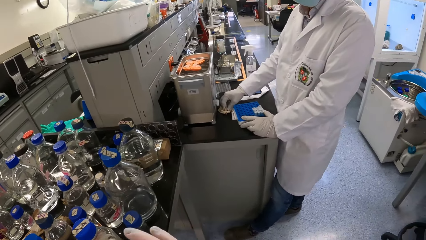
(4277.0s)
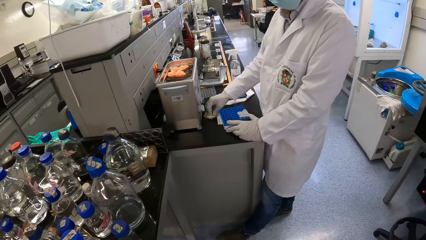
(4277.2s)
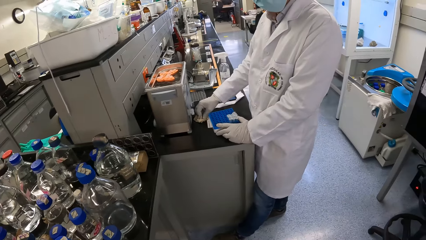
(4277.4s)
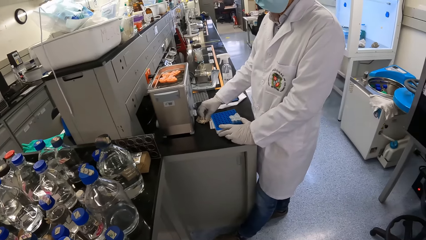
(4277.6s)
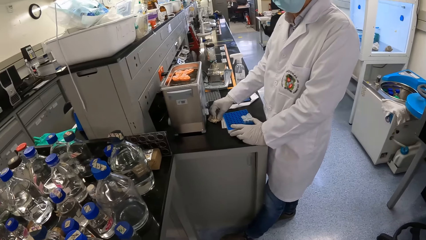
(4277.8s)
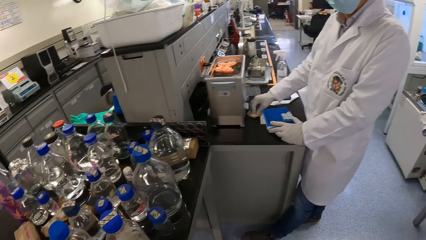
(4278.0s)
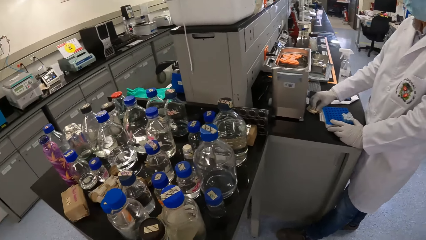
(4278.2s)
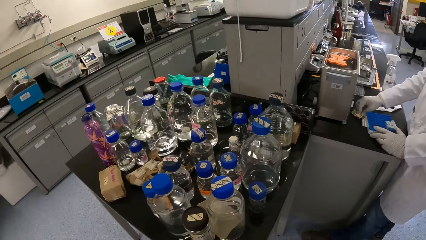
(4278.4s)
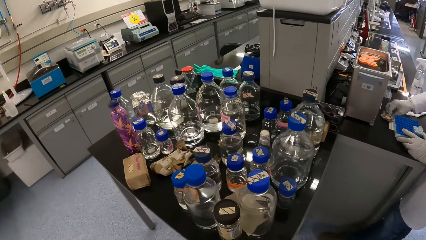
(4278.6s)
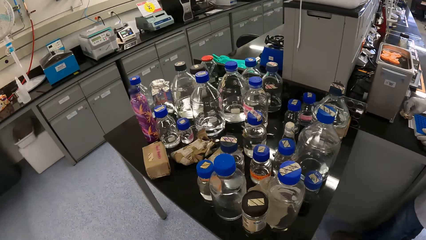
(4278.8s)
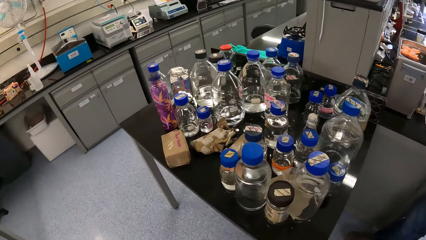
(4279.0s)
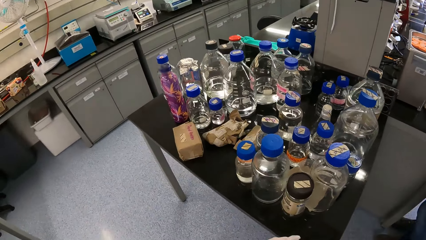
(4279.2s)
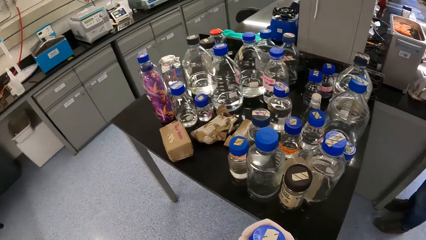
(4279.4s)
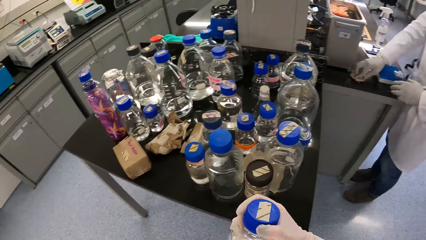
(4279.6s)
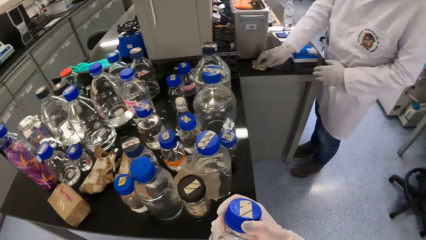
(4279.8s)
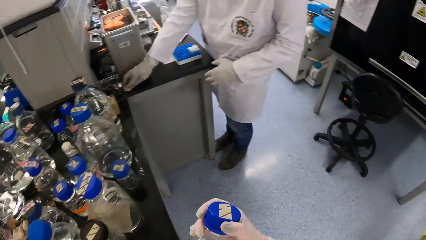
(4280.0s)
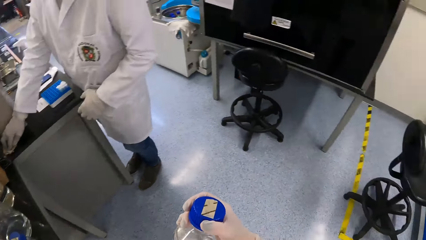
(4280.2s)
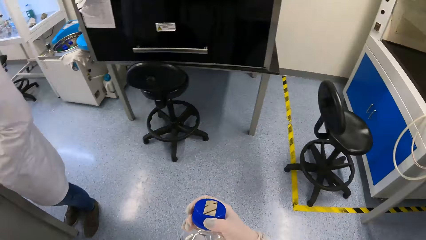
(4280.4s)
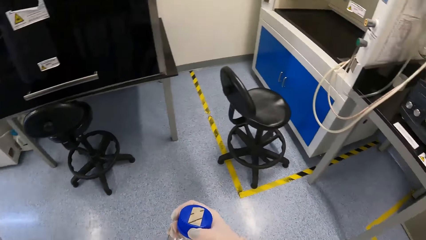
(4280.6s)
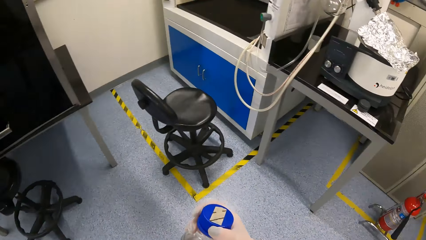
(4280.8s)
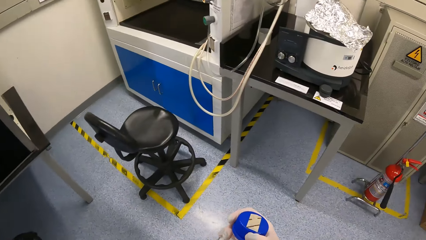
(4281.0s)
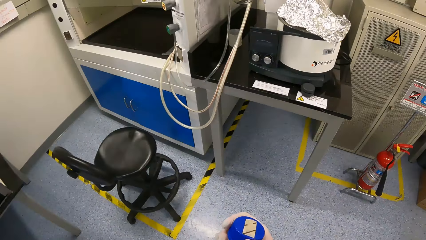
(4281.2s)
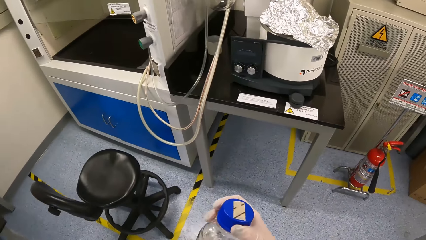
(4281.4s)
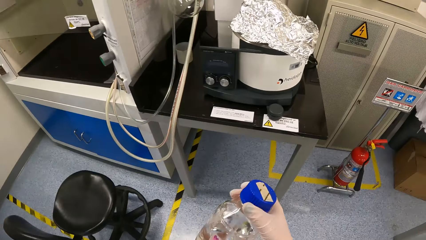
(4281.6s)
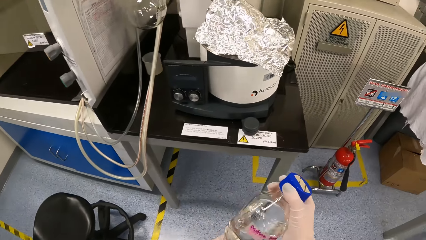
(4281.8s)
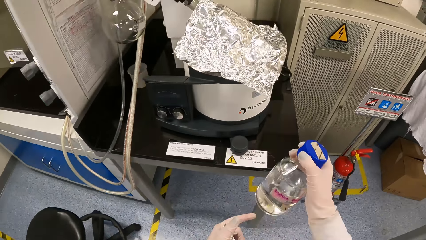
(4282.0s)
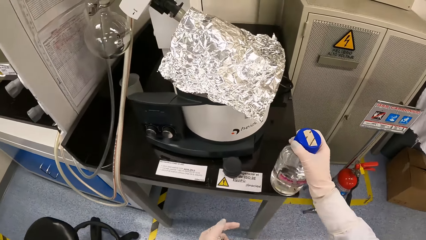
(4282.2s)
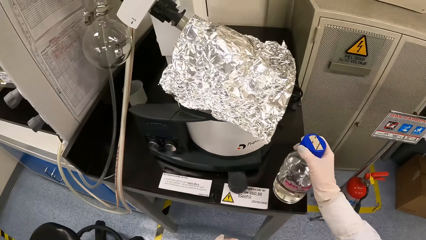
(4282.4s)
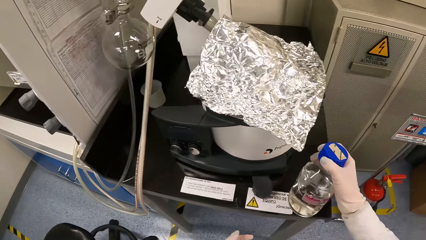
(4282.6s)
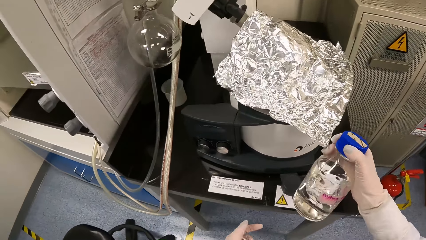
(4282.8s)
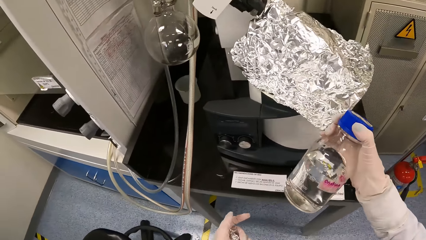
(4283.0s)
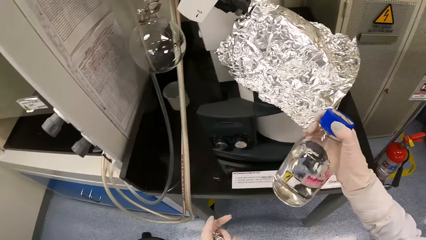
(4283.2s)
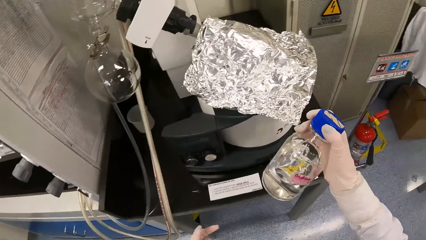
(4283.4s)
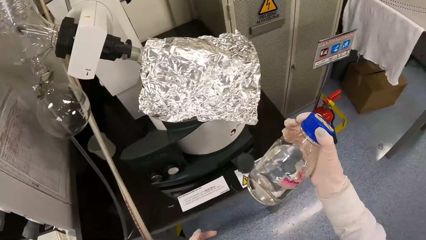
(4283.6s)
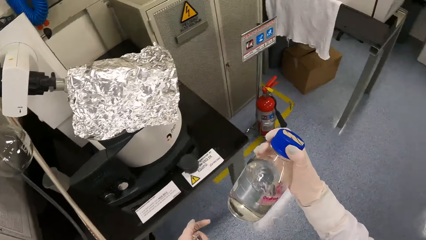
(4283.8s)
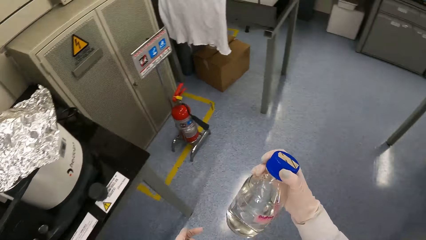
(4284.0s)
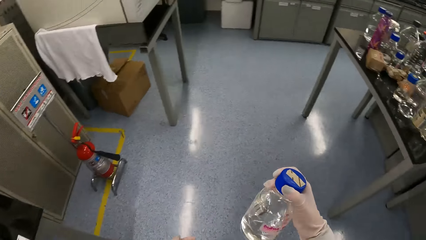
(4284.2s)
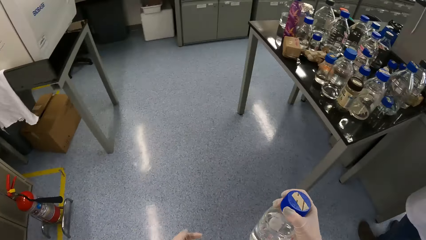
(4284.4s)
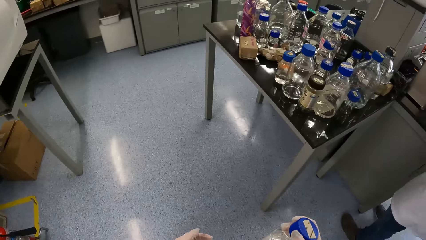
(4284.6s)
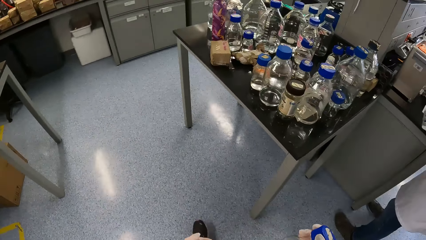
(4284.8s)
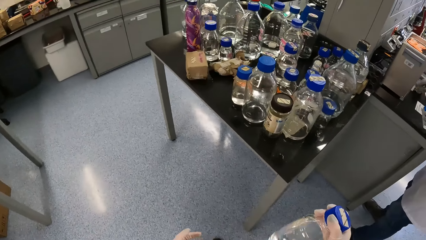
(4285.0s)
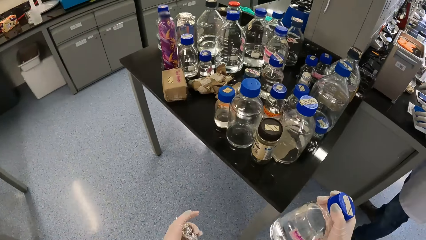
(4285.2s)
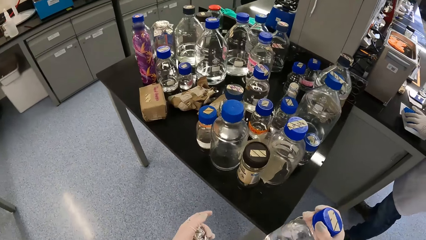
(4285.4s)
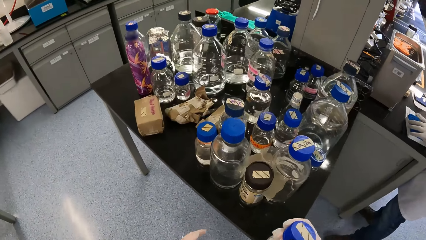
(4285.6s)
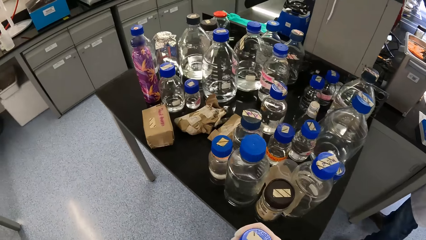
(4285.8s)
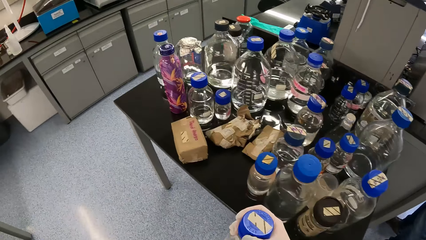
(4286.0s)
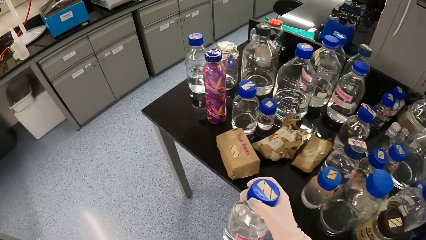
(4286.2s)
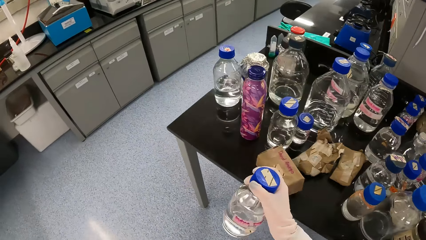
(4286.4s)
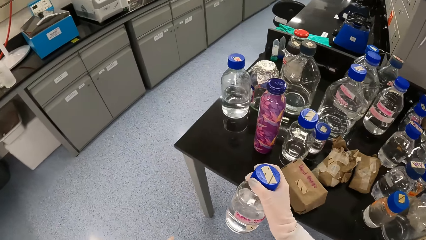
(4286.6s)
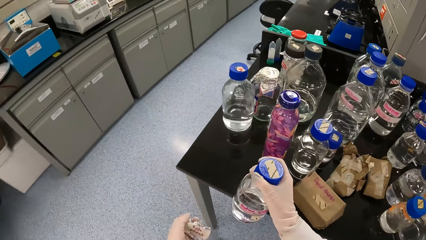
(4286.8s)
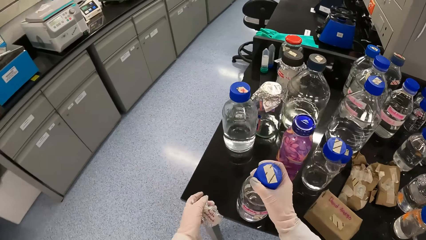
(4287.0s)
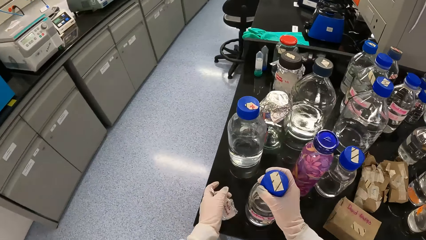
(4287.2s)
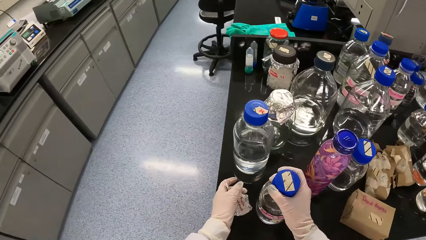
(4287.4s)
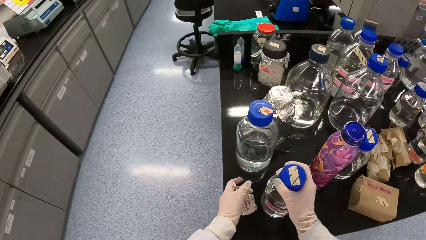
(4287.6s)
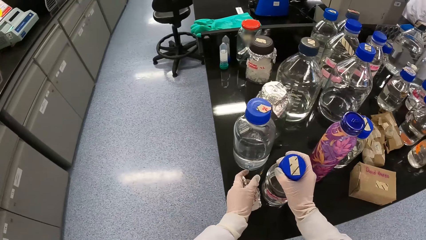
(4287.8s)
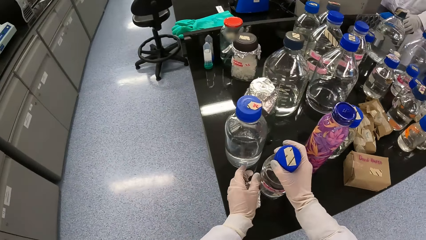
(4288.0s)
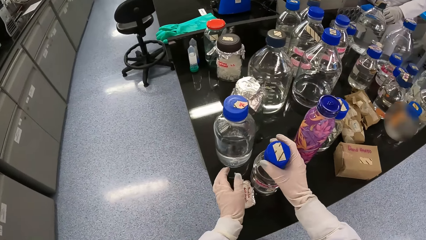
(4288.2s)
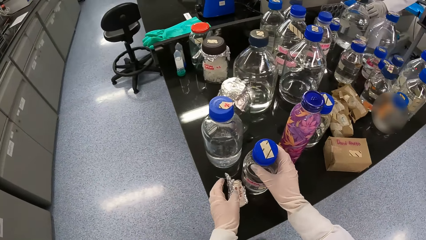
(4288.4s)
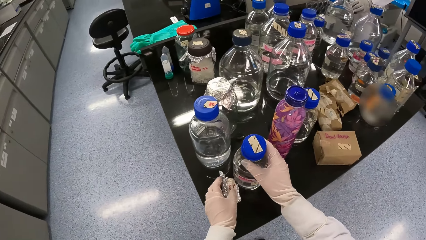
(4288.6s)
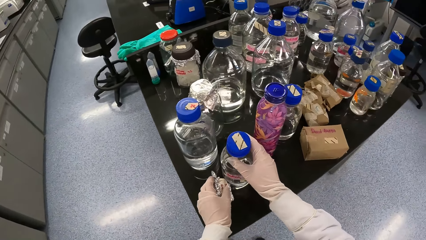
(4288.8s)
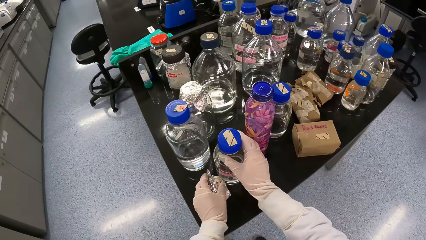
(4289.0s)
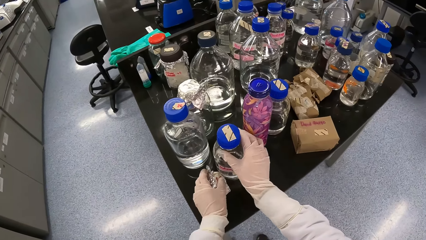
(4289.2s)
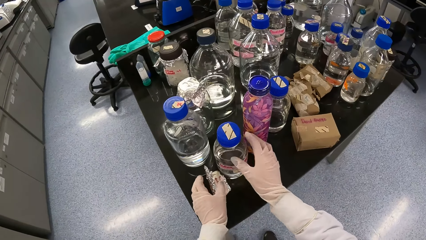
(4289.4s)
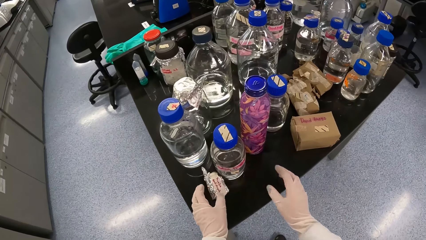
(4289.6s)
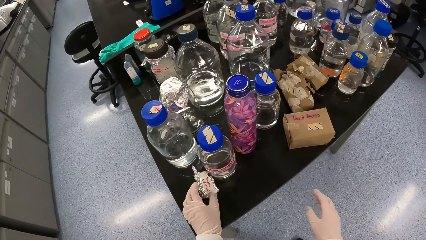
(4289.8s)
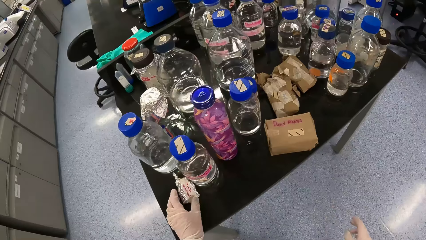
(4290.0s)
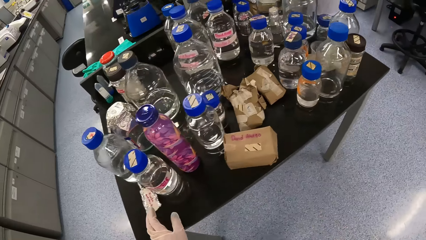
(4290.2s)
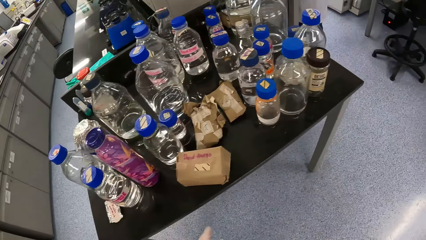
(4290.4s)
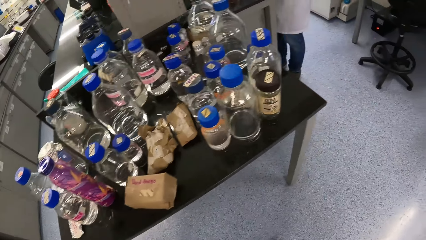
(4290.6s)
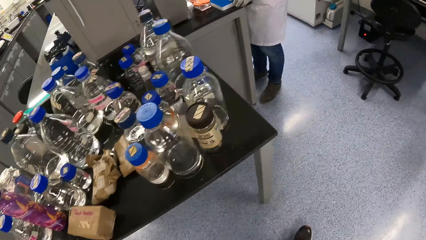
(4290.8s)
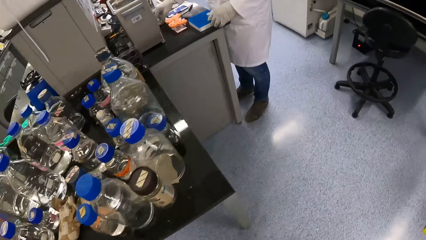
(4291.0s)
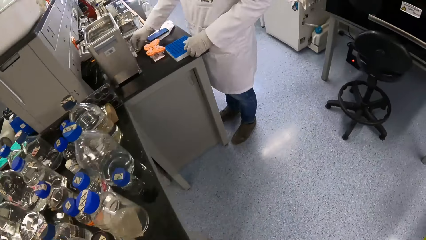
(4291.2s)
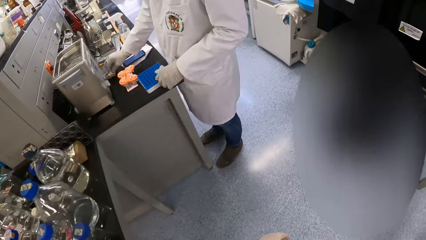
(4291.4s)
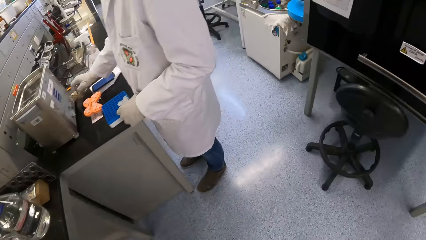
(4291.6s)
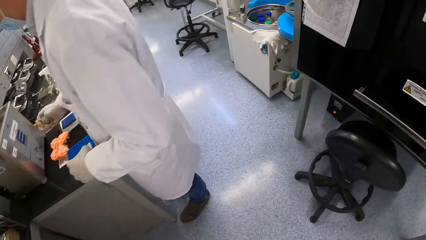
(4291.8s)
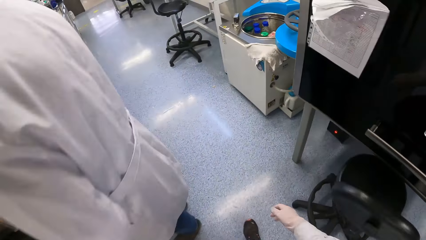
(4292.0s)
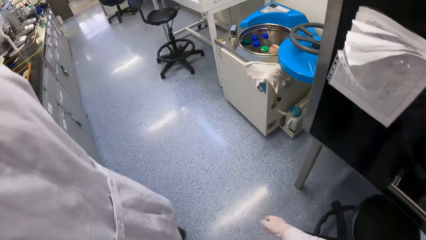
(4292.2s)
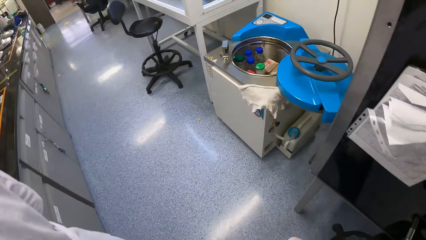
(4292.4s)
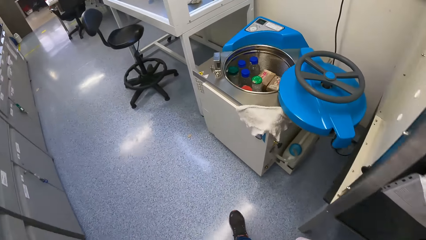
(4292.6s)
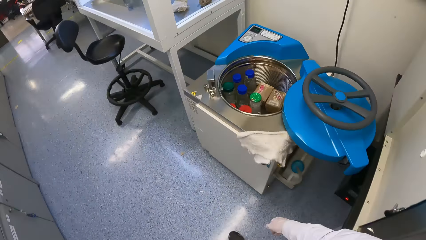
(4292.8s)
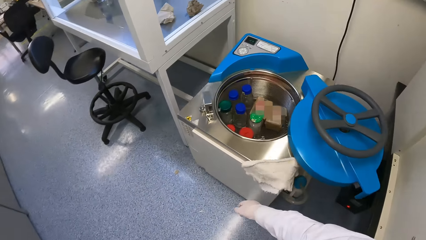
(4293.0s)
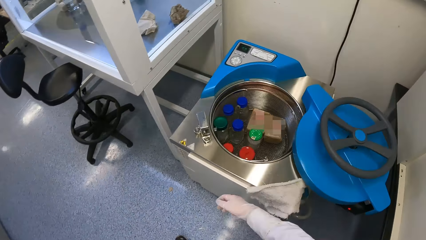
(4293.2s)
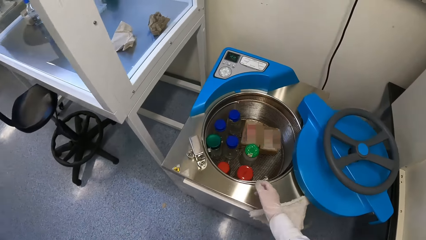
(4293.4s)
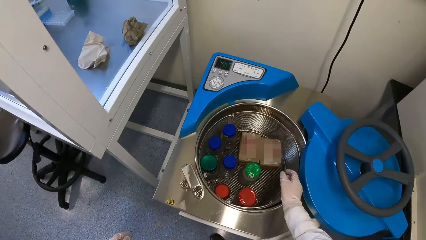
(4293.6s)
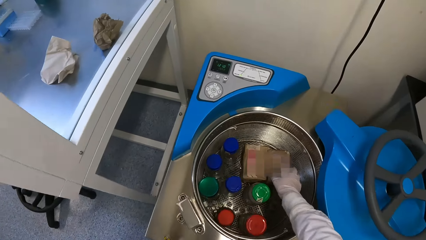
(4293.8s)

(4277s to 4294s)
The camera wearer touches a foil on a microscope with his right hand. He walks around. He drops the bottle on the table with his right hand. He drops the foil on the table with his left hand. He walks around.
